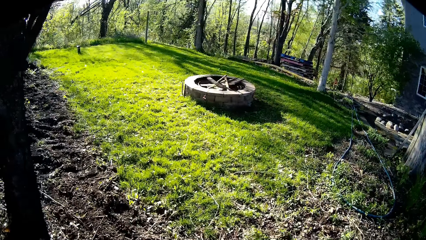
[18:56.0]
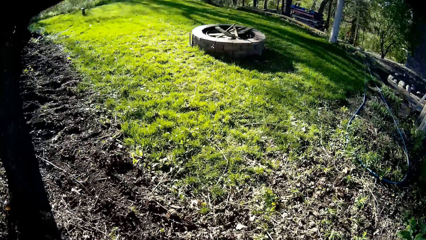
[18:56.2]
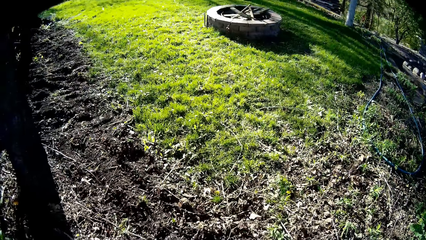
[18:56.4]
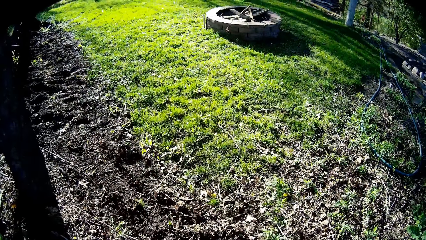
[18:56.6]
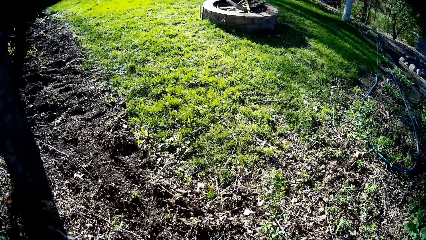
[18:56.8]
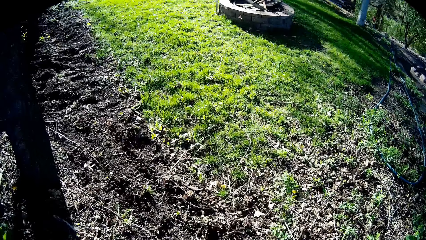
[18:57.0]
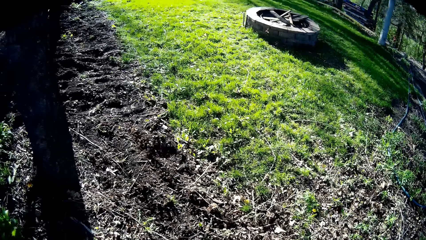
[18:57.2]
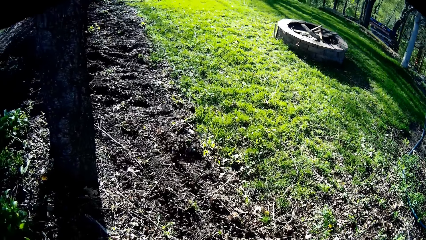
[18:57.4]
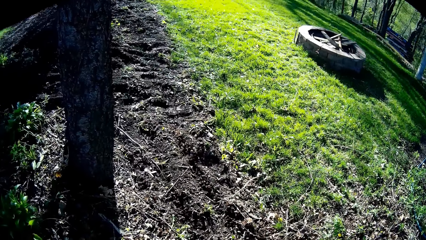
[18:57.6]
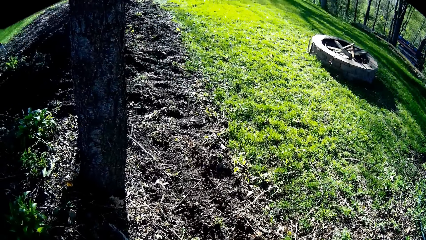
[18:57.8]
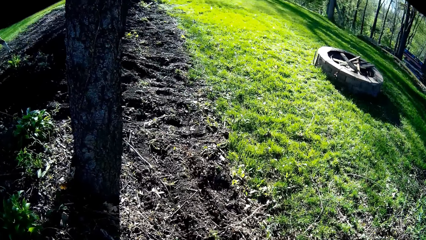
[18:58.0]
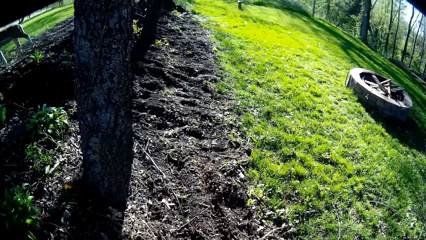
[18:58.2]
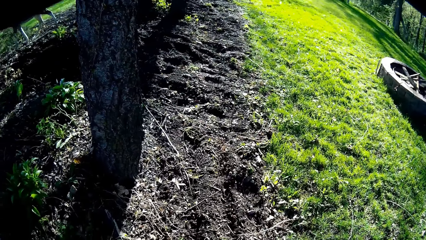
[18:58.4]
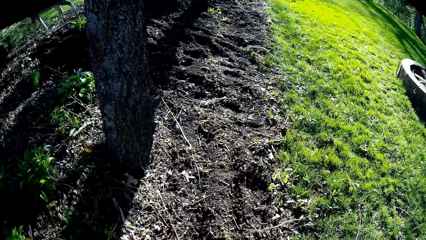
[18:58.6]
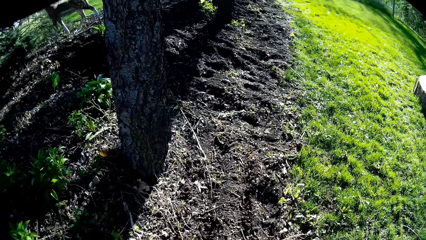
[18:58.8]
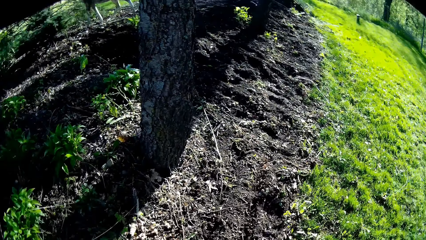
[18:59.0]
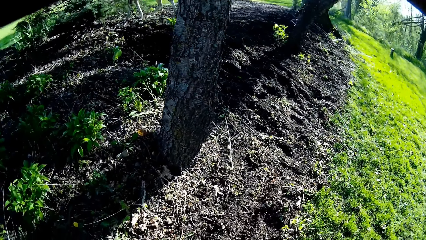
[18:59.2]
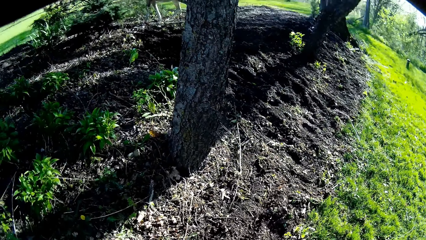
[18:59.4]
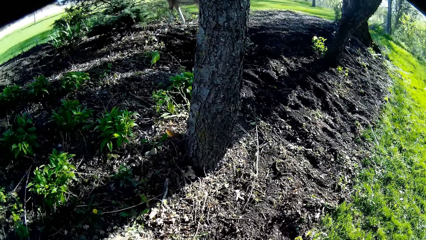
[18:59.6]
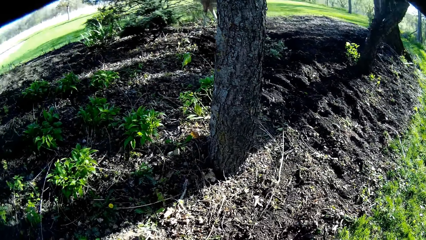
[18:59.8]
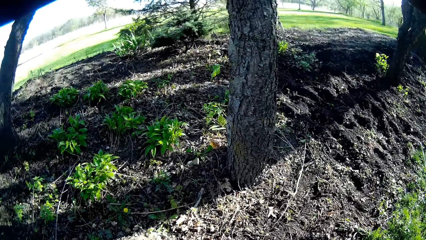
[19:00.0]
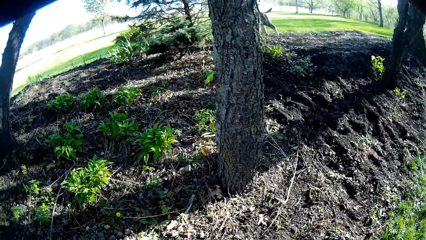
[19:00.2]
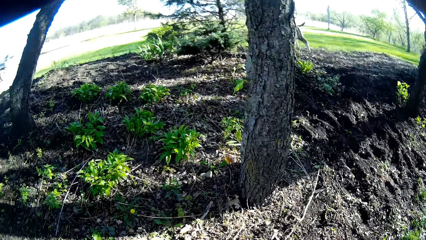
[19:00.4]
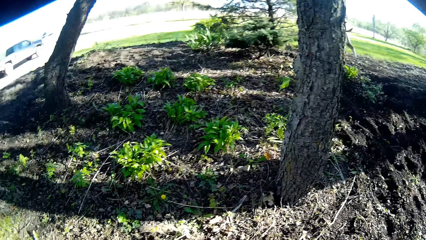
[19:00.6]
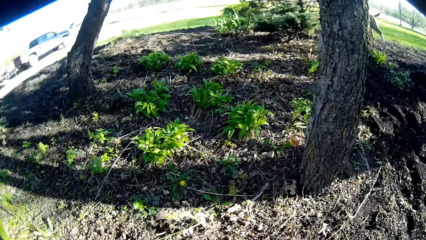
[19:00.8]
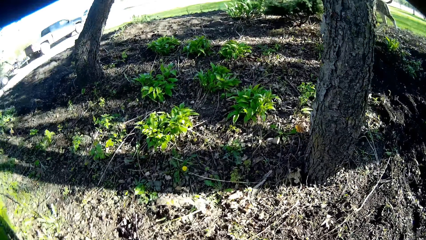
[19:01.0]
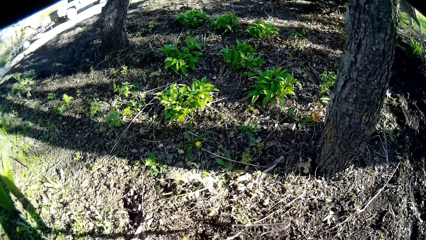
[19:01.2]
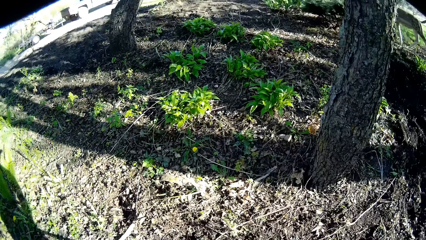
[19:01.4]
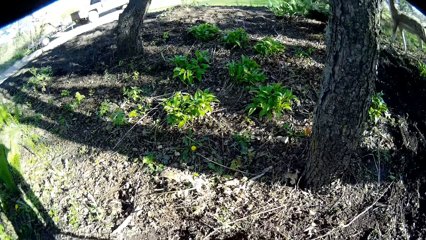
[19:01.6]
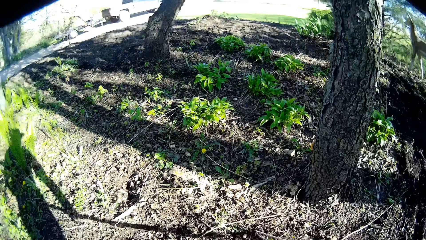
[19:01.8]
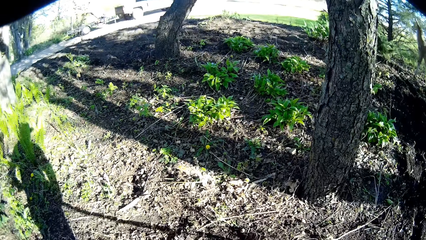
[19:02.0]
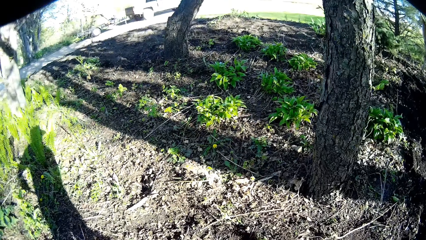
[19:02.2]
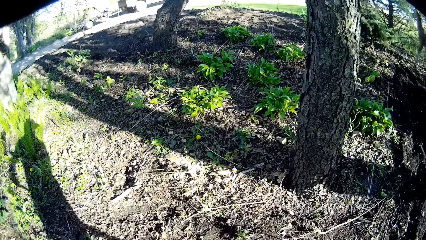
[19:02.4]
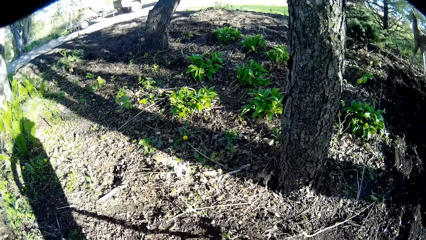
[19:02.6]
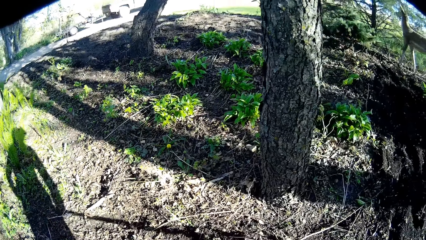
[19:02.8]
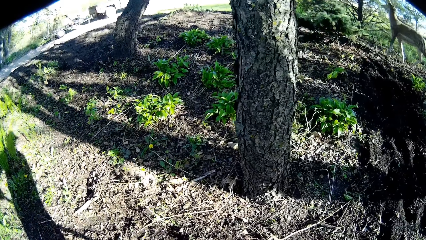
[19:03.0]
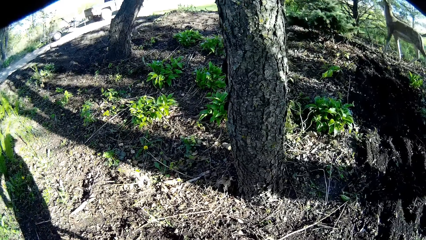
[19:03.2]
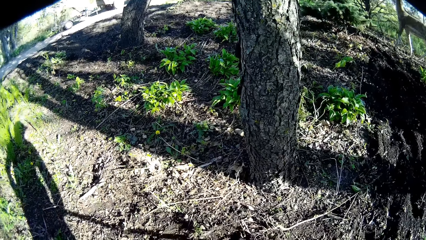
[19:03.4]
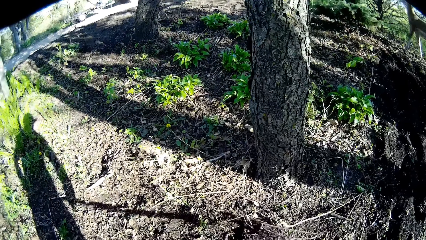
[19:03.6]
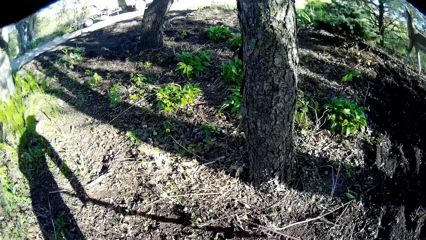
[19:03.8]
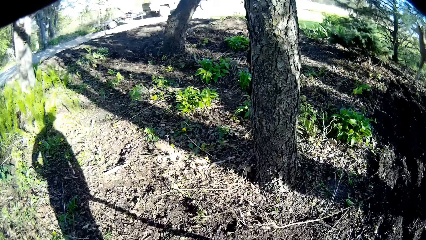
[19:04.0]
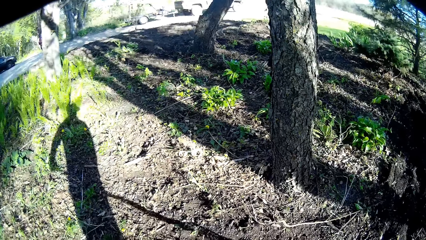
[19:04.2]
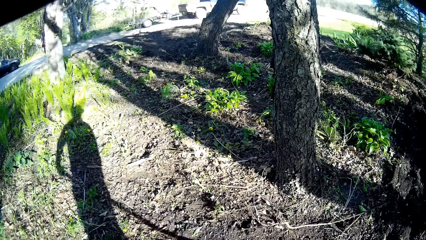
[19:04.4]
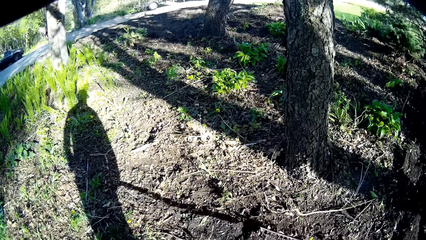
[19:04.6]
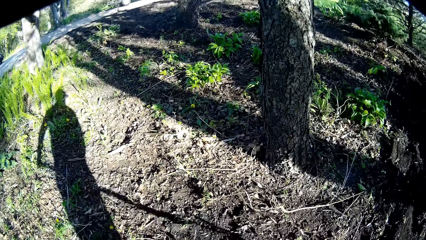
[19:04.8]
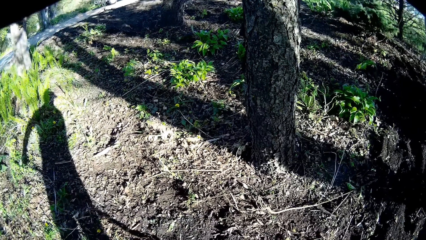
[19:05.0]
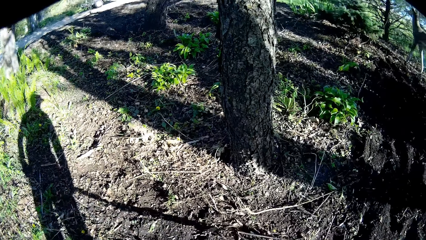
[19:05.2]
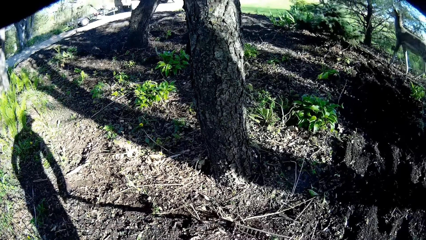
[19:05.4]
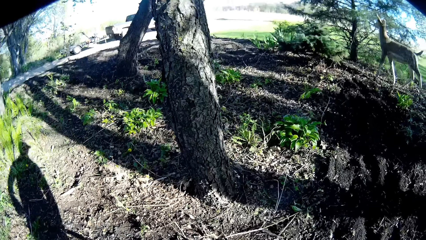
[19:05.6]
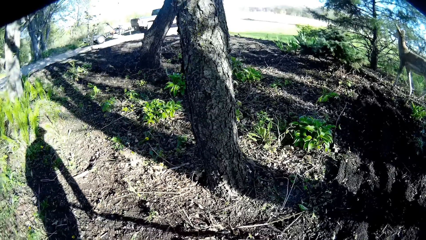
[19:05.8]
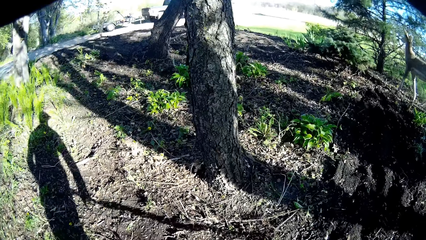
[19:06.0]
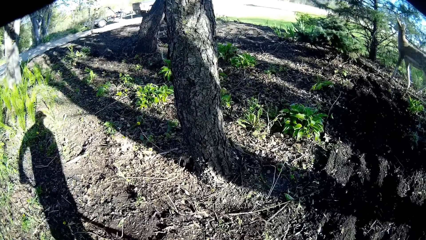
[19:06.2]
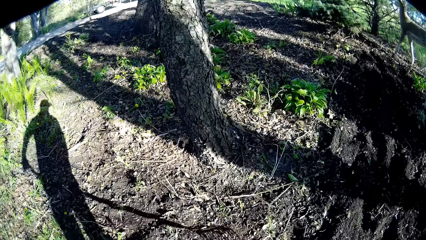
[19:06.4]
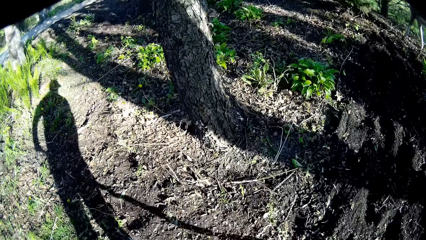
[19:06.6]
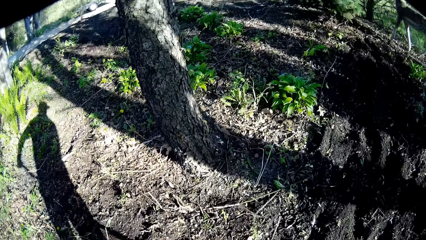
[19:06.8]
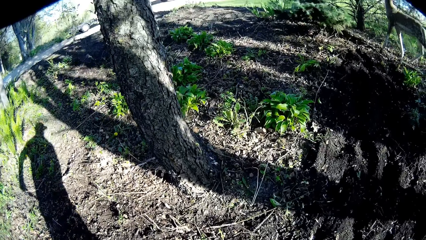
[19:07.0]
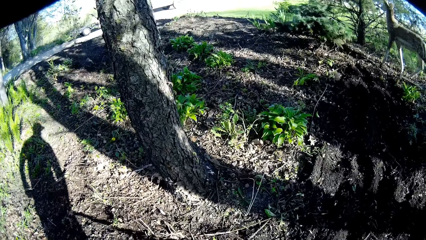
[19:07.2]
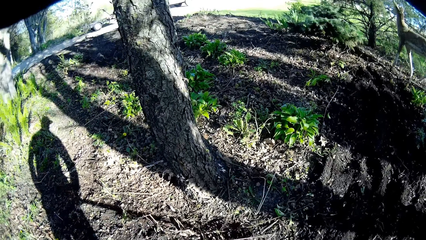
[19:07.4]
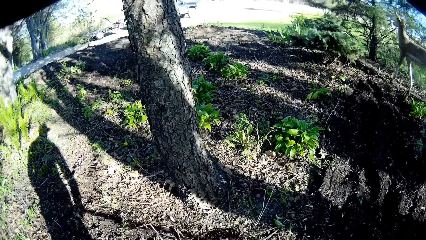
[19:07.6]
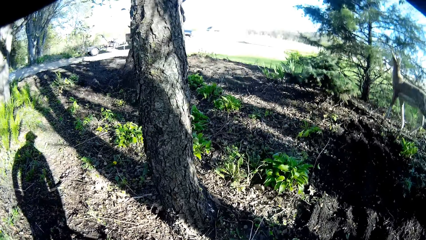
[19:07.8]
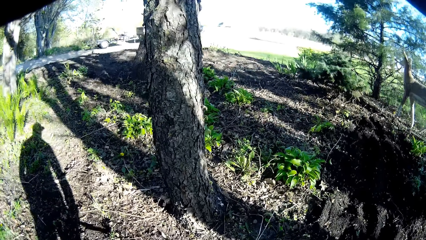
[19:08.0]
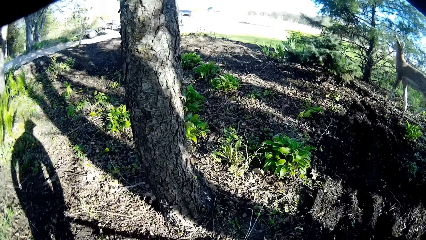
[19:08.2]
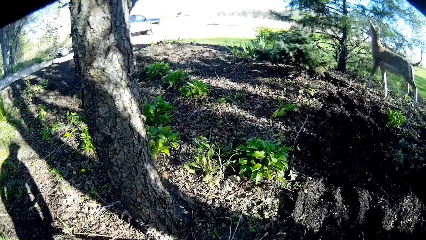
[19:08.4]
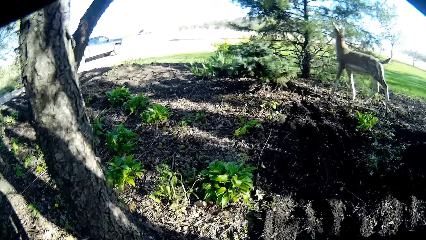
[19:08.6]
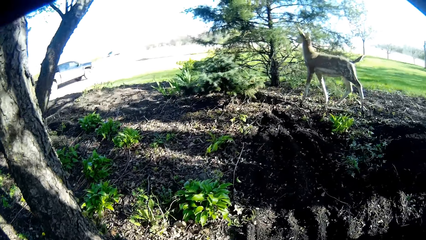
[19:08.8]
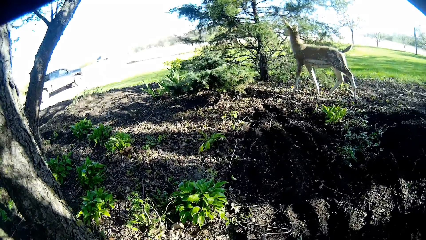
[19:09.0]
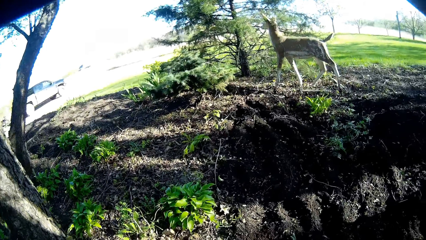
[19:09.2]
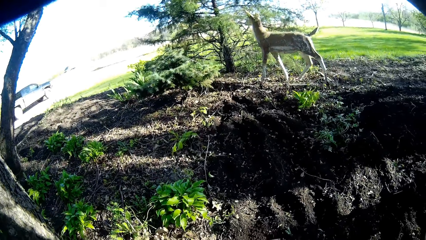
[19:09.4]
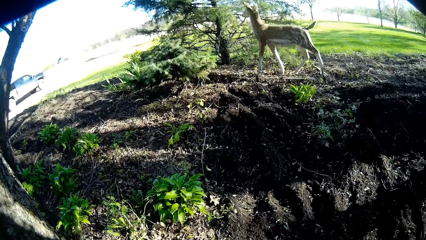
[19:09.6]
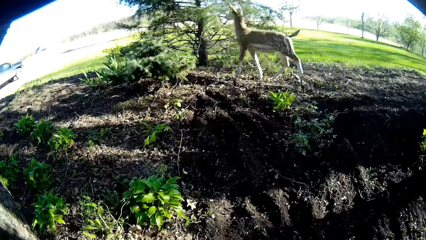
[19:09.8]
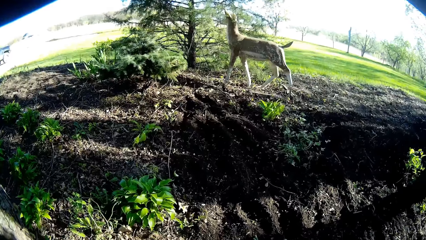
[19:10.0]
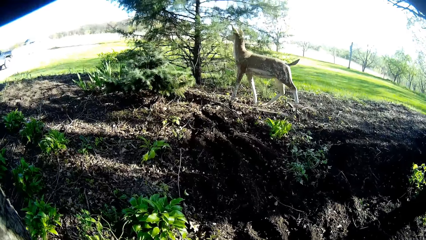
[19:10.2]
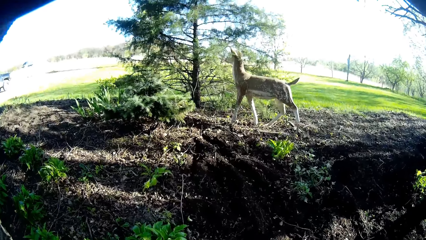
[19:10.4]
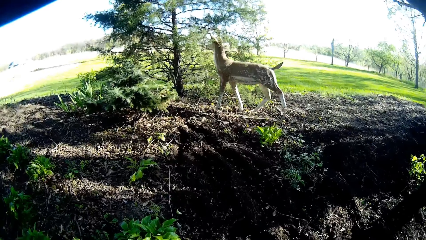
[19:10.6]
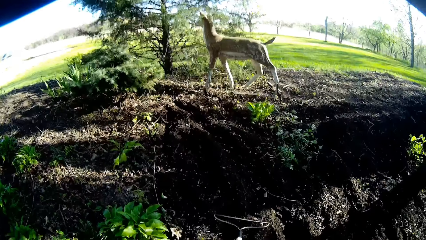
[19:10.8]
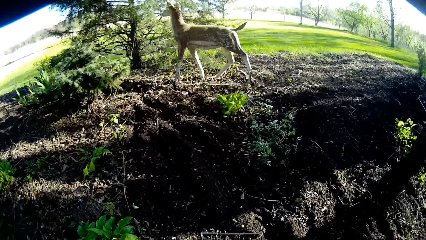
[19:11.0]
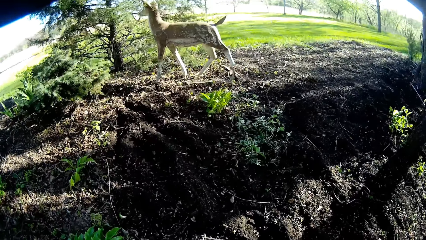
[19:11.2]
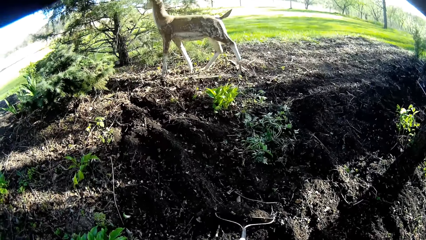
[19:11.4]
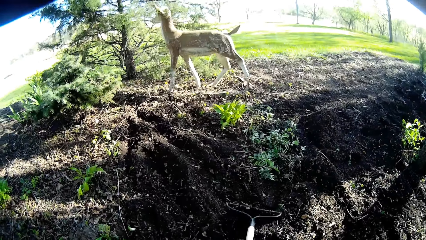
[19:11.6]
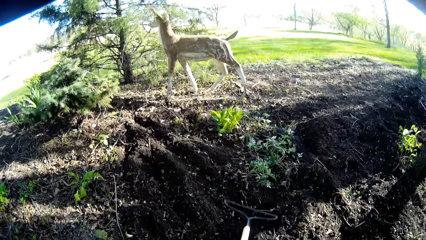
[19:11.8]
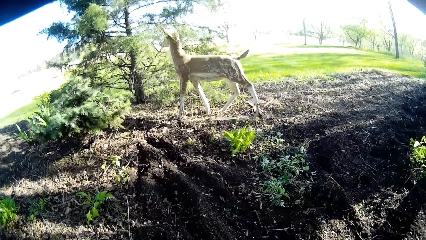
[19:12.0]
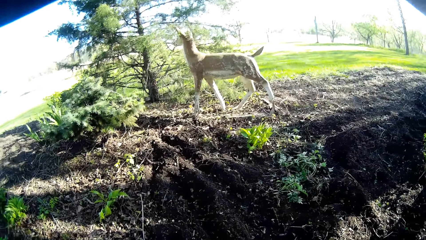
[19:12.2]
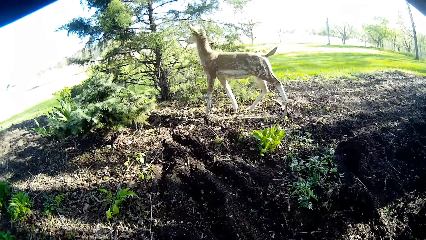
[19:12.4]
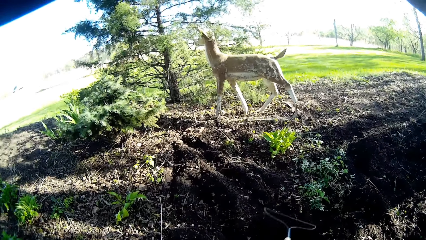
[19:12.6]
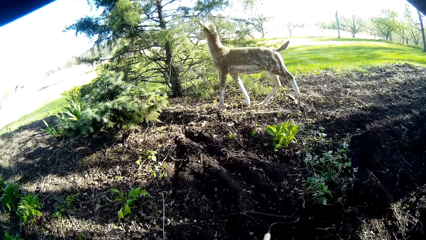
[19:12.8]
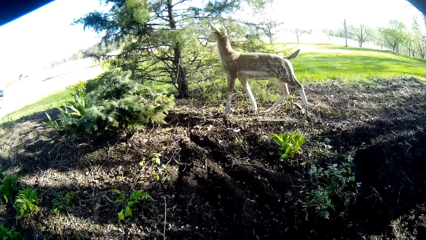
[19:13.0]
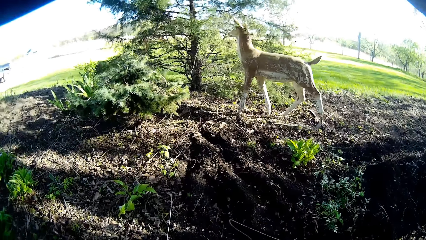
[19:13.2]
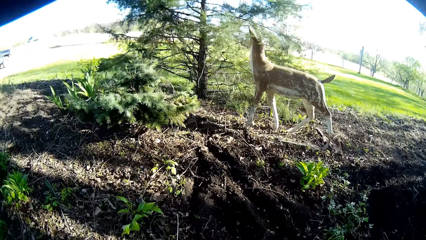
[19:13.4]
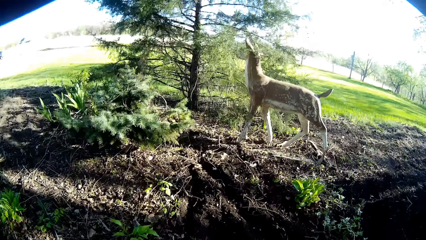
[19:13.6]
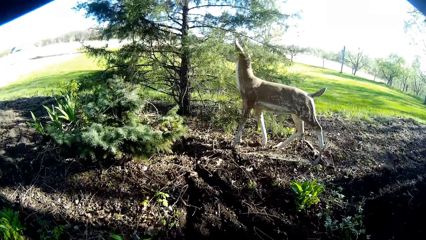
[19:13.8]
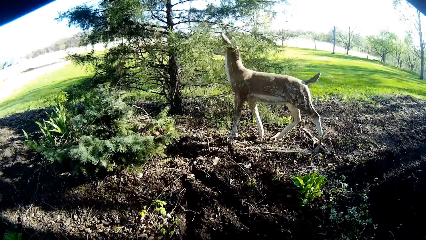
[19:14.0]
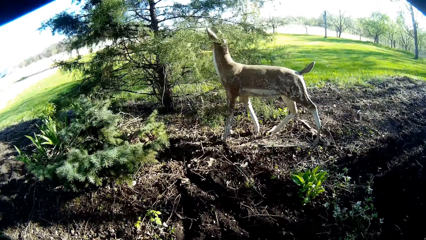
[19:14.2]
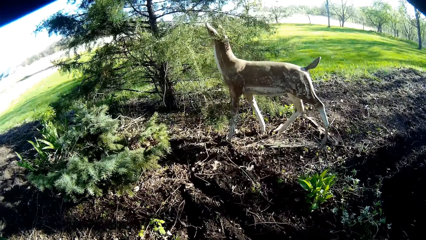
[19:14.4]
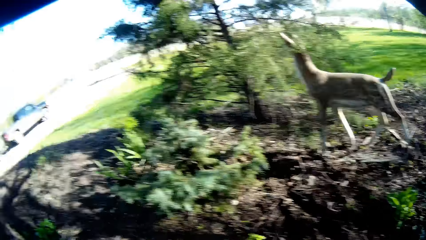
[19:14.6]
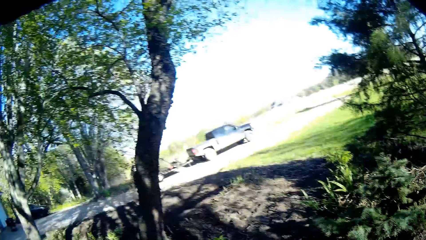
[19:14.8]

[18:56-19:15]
The camera wearer walks around the garden. They pull weed with a rake repeatedly. A woman speaks to the camera wearer. The camera wearer levels soil with the rake.
